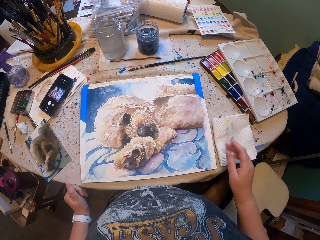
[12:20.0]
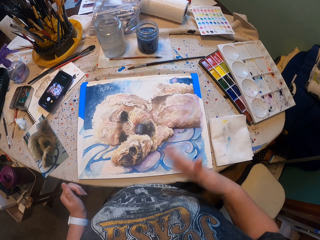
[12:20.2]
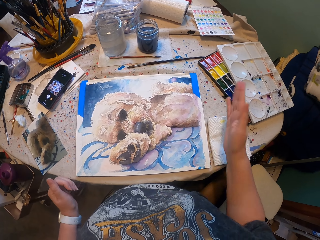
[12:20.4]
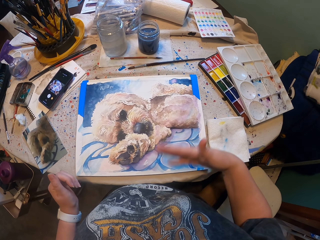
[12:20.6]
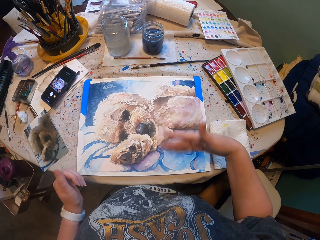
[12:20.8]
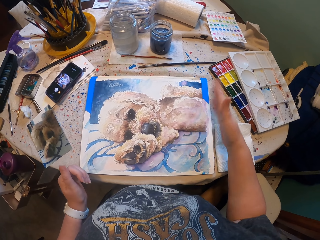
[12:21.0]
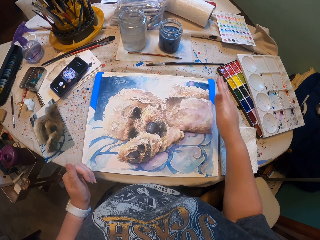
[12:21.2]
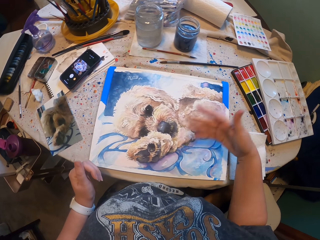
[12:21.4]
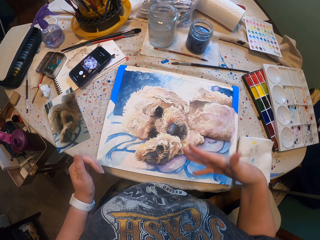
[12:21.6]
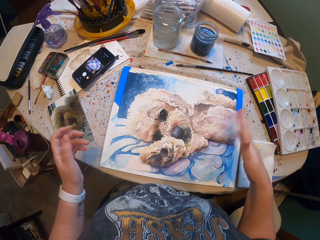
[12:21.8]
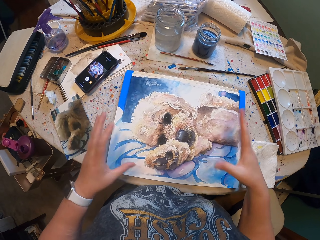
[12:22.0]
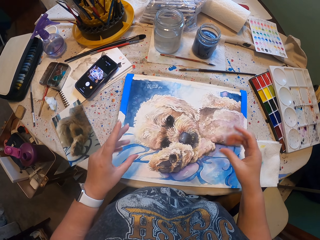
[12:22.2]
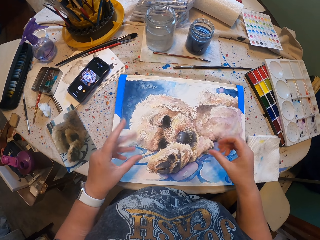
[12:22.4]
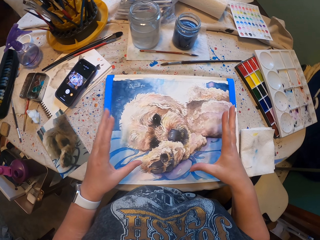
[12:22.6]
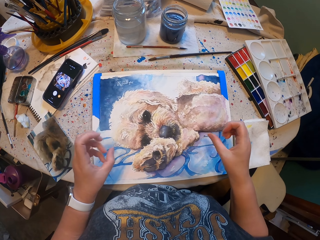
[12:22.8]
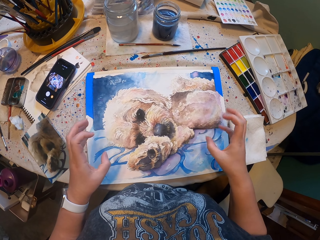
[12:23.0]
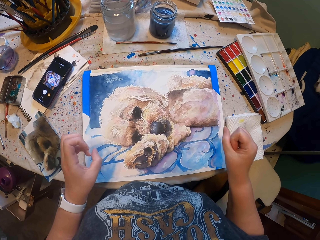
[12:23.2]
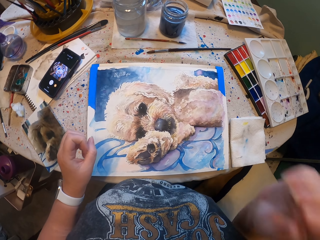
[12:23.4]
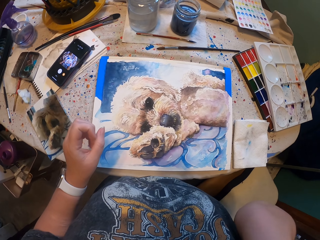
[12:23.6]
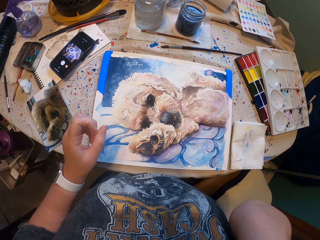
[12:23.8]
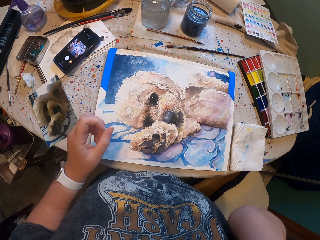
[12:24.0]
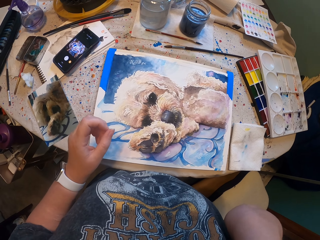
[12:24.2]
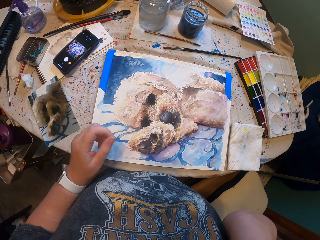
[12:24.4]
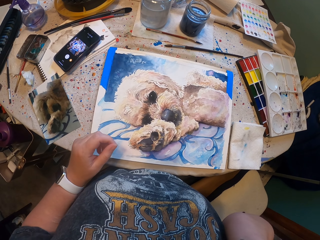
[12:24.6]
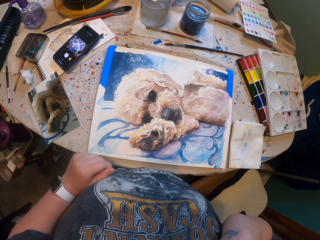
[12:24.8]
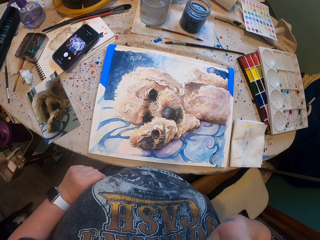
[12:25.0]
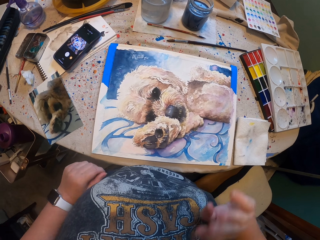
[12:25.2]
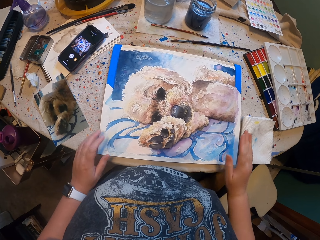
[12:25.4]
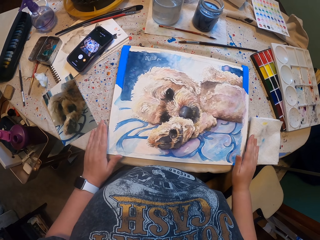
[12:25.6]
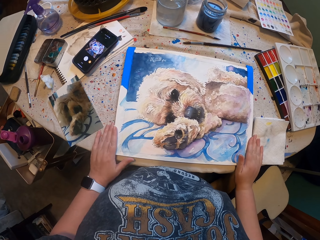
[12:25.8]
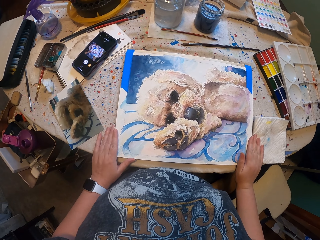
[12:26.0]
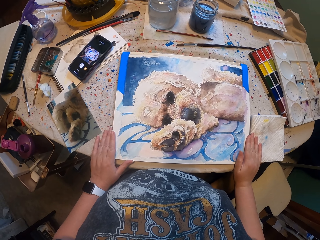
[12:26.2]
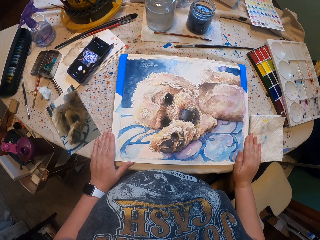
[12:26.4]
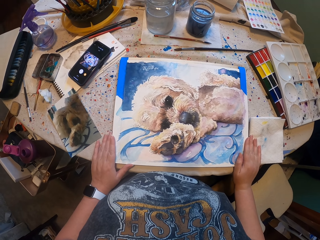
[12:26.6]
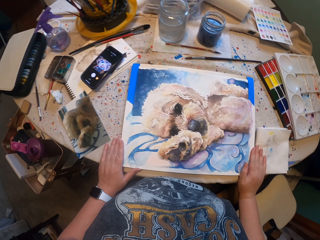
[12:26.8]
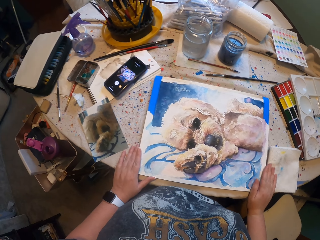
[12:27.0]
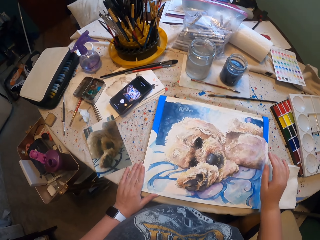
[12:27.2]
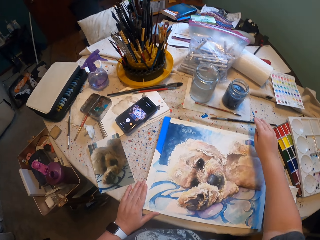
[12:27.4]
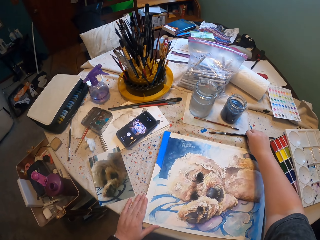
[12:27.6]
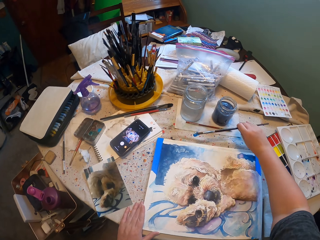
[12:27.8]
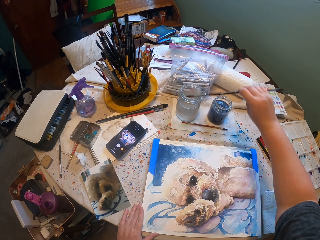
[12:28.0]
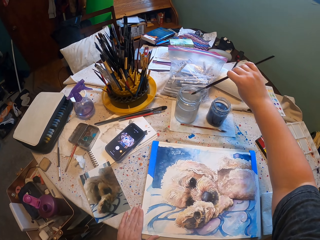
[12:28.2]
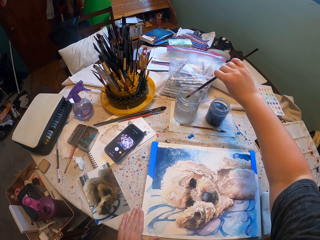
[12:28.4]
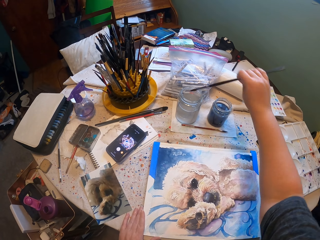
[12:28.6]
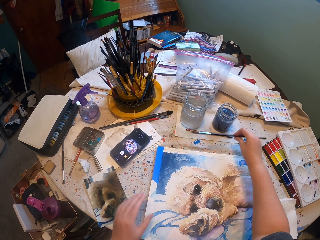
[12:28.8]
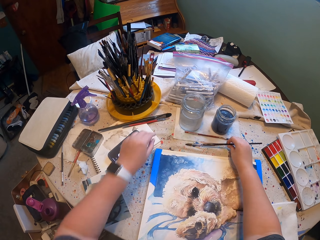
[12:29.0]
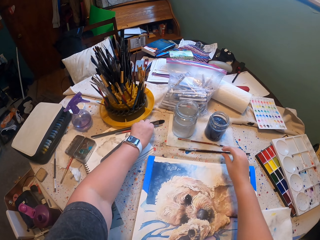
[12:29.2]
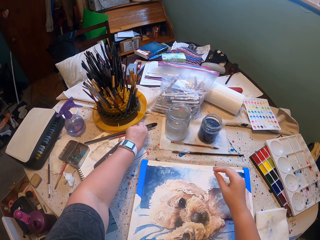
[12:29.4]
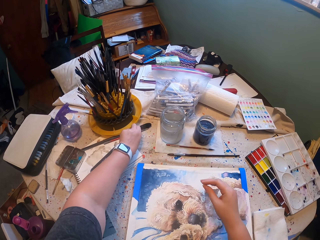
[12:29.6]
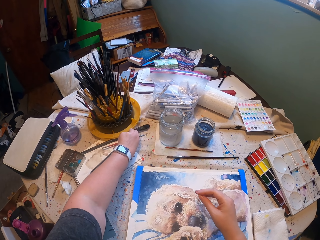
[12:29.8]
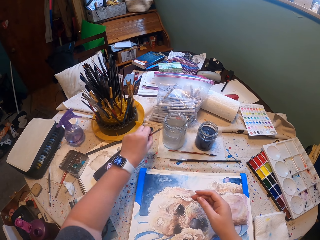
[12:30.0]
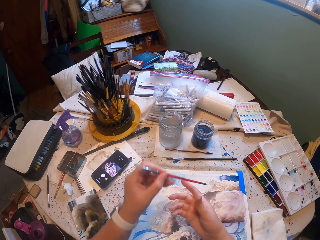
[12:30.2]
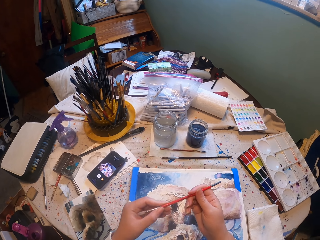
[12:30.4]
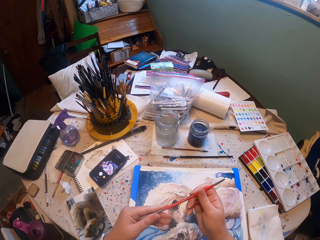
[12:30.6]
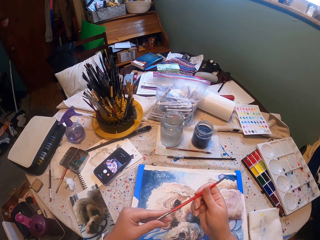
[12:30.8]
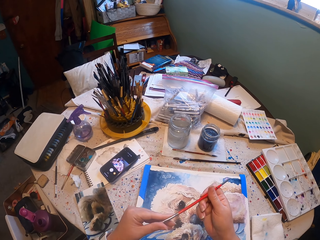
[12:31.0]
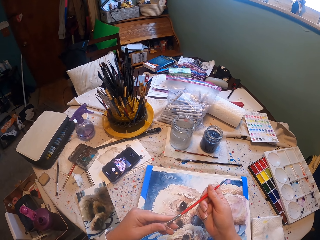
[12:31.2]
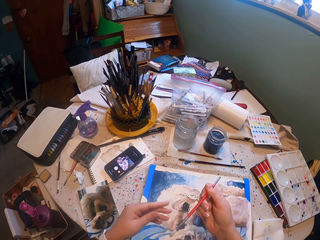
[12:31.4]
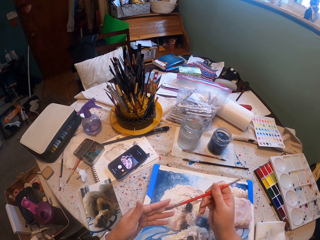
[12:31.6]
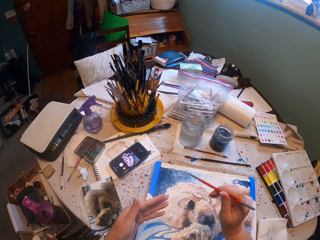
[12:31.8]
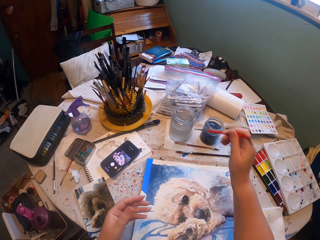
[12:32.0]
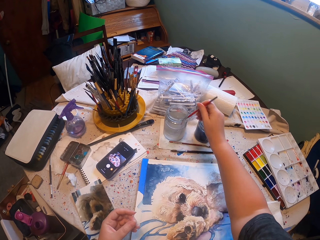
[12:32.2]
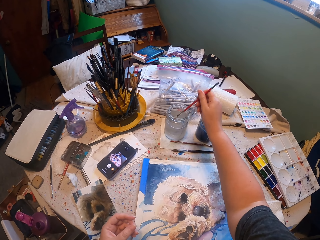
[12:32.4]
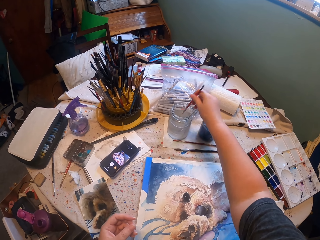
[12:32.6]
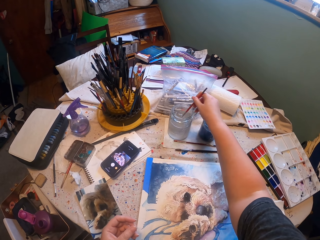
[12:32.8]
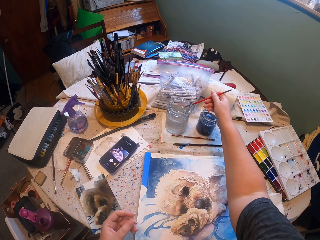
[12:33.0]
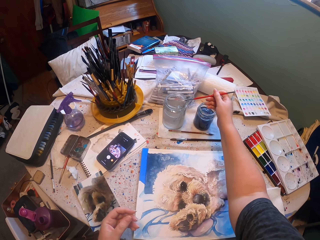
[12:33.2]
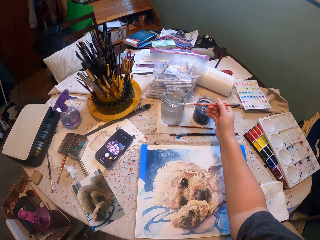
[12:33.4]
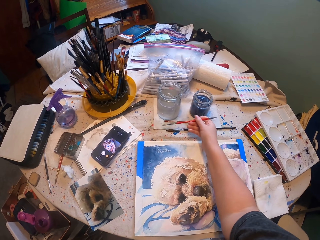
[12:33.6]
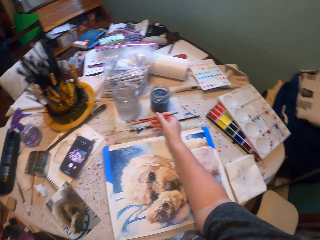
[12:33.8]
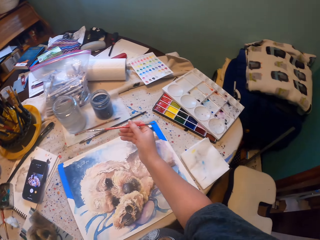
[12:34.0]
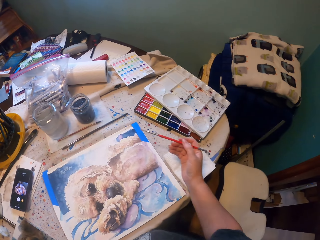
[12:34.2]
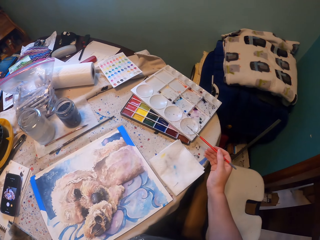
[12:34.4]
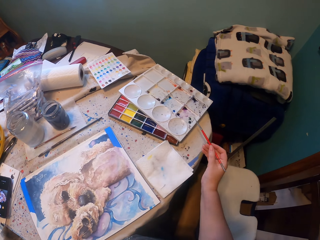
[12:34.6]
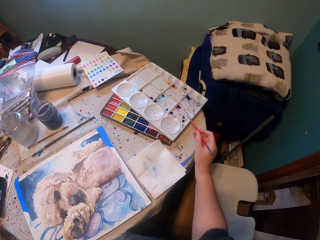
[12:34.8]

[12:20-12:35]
The camera wearer wipes on the picture. He moves his right hand. He touches the ear. He holds the picture with two hands. He picks up the paint brush. He drops the paint brush. He picks up the paint brush. He dips the paint brush in the paint.

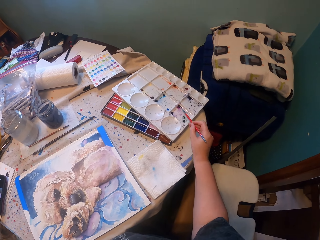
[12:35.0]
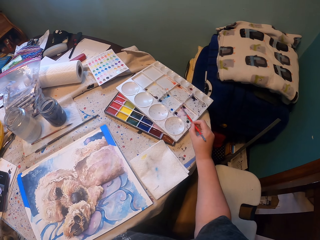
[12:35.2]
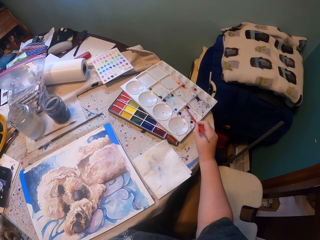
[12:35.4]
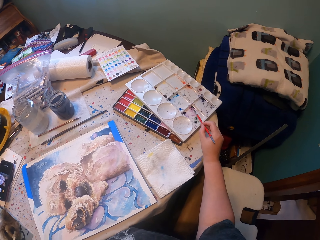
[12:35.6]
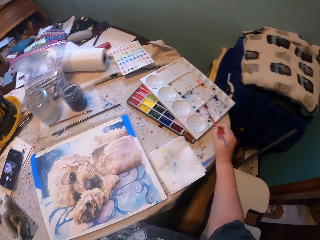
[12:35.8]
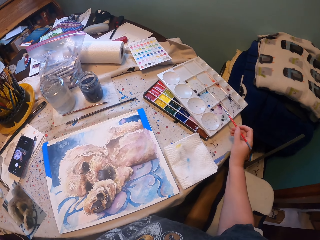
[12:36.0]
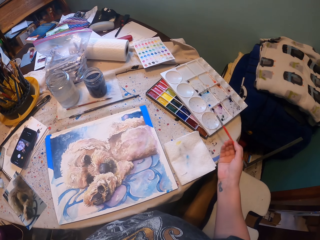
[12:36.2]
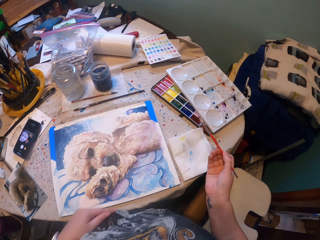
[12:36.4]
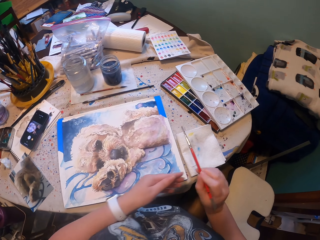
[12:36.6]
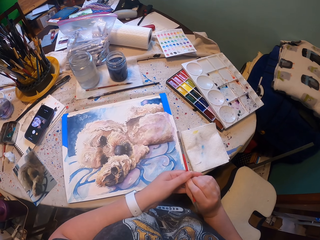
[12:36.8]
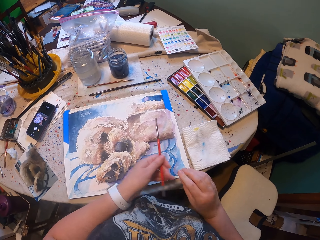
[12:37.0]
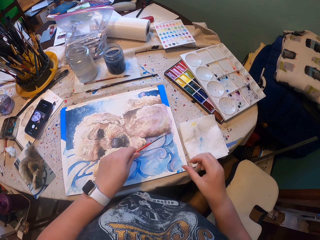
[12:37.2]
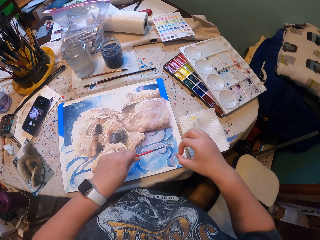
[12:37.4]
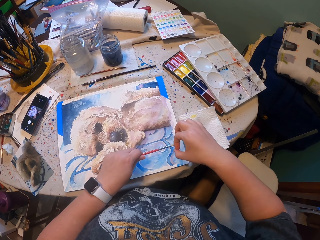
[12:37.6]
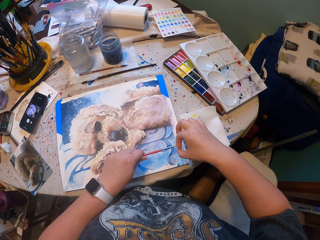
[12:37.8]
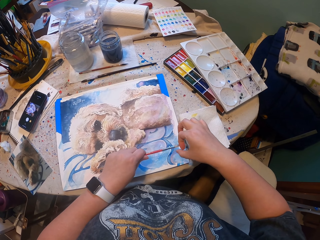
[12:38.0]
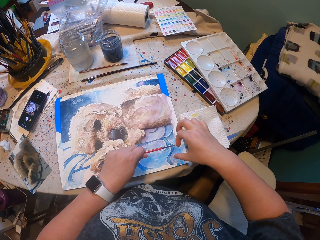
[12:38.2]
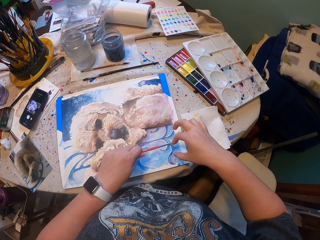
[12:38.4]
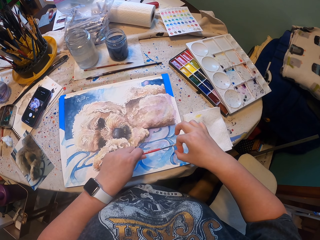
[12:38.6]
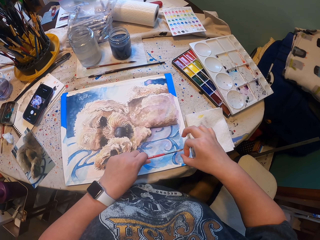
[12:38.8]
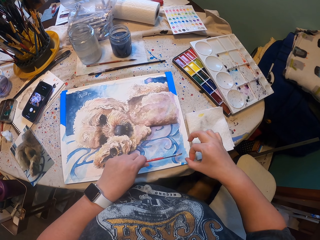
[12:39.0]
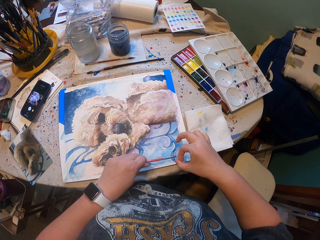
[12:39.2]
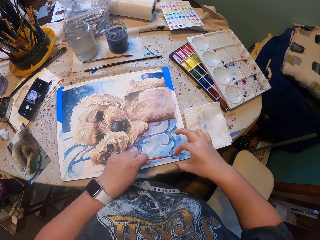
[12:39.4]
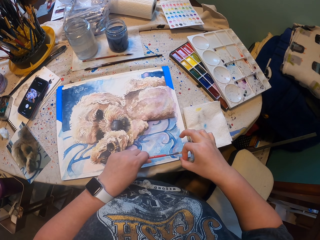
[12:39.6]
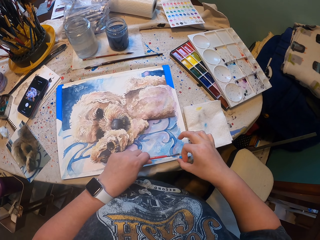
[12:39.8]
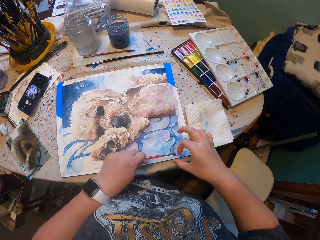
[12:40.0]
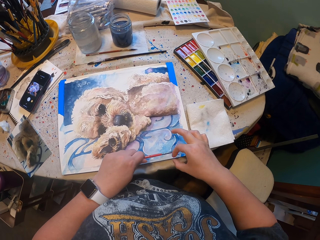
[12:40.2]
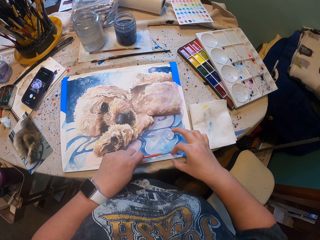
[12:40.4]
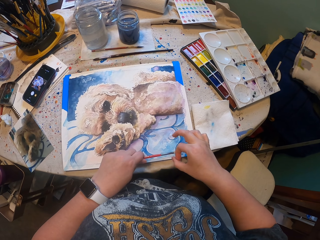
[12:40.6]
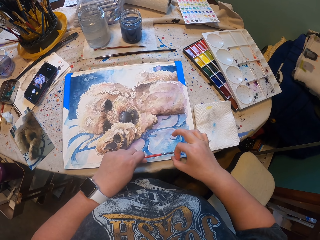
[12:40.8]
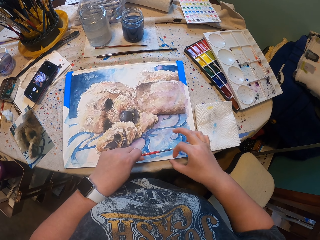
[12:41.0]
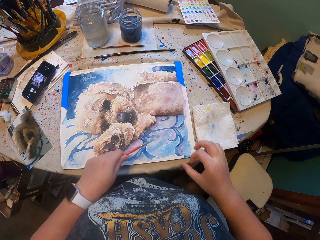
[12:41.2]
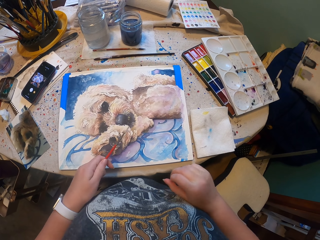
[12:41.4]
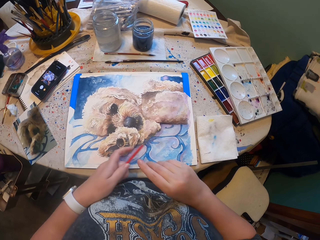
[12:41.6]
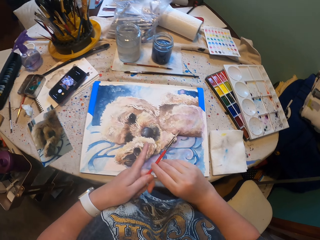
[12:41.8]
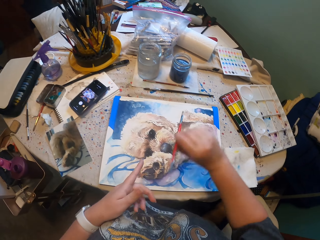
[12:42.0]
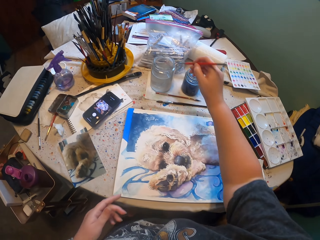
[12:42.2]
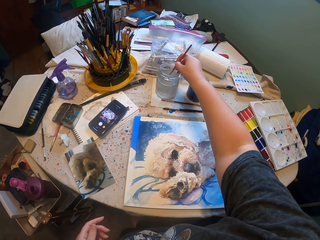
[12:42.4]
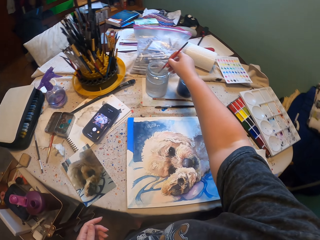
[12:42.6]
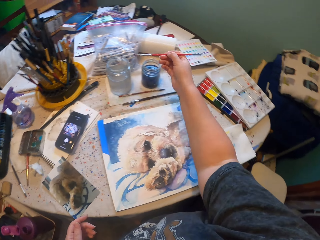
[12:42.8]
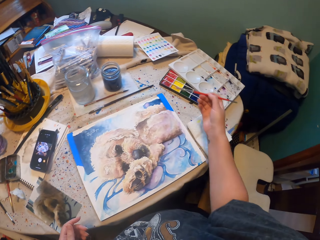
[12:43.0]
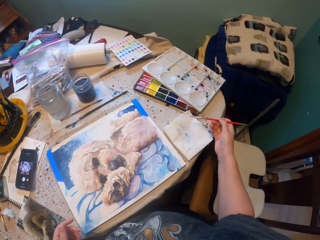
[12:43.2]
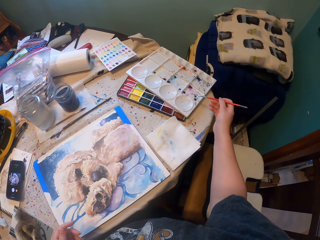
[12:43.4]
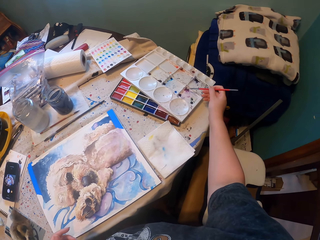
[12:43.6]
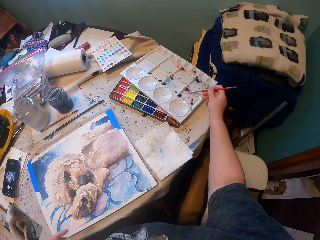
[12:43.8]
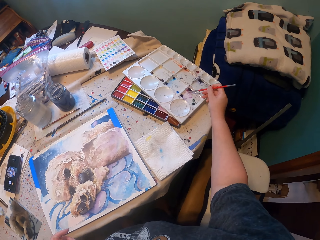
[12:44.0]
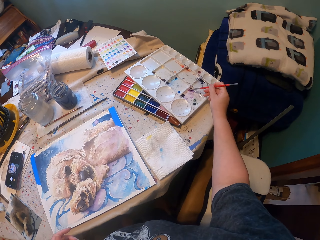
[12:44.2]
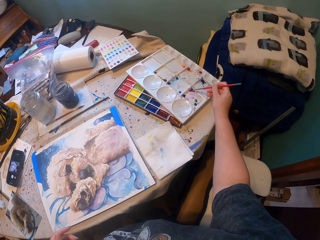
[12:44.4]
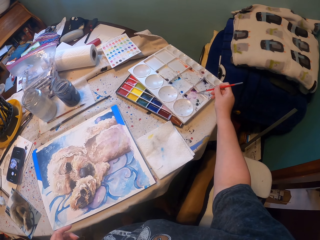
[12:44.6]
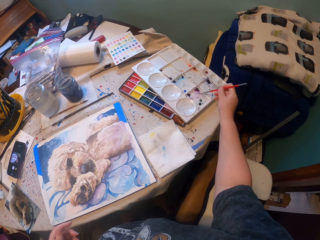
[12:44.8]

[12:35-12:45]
The camera wearer collects paint with a paint brush. He splashes the paint on the picture. He hits the brush with his fingers. He dips the paint brush in the paint. He collects paint with the paint brush.
